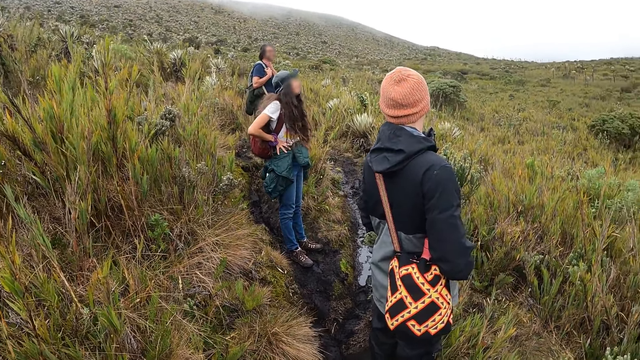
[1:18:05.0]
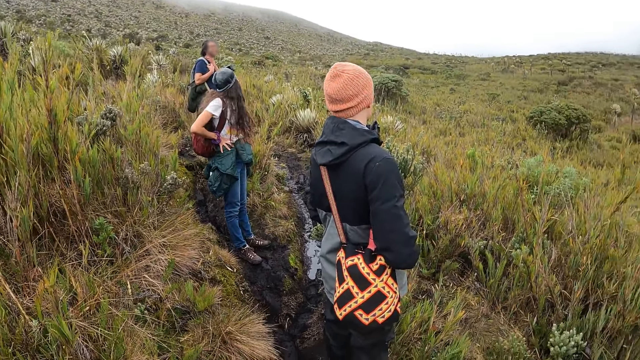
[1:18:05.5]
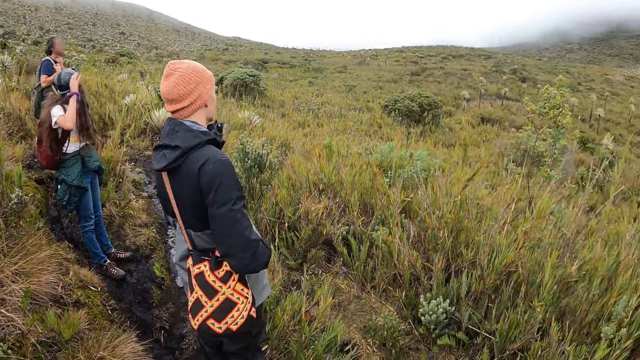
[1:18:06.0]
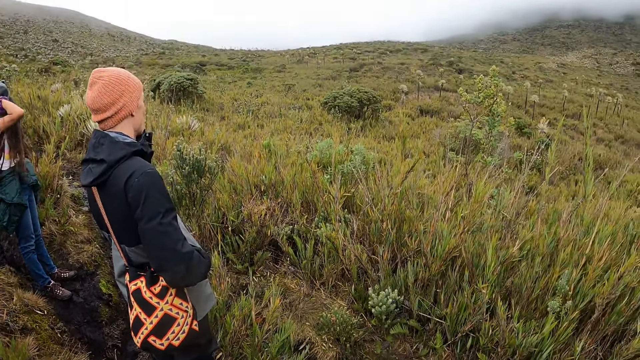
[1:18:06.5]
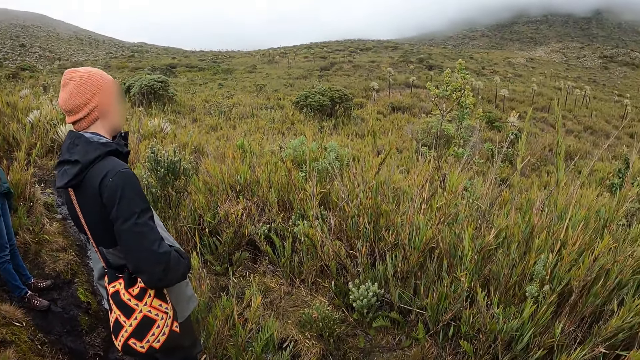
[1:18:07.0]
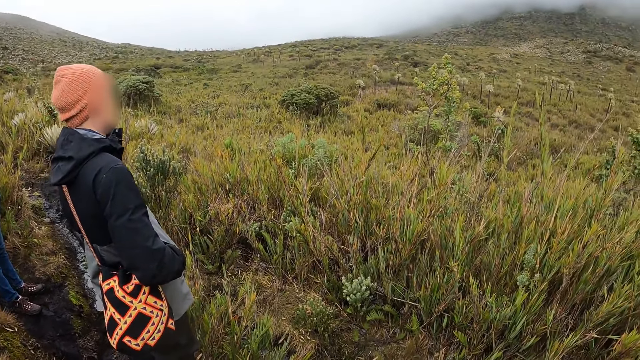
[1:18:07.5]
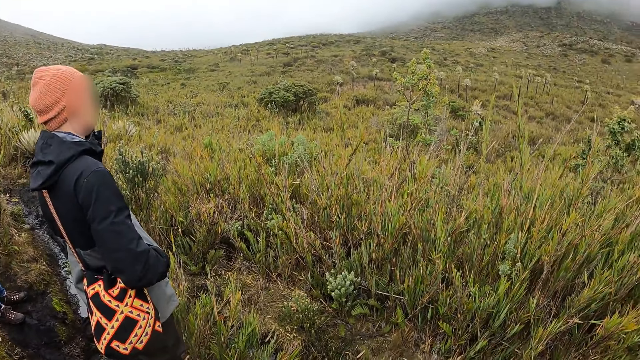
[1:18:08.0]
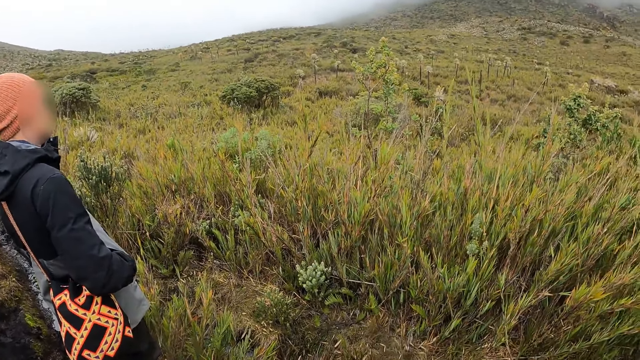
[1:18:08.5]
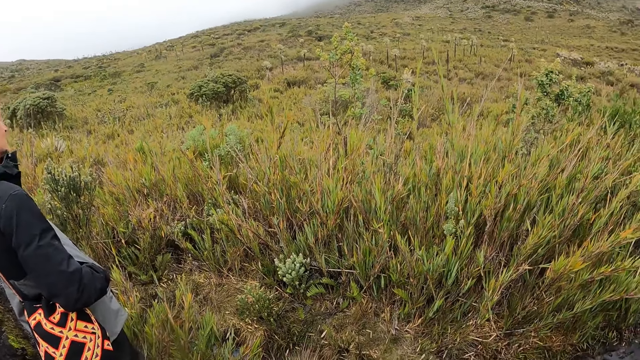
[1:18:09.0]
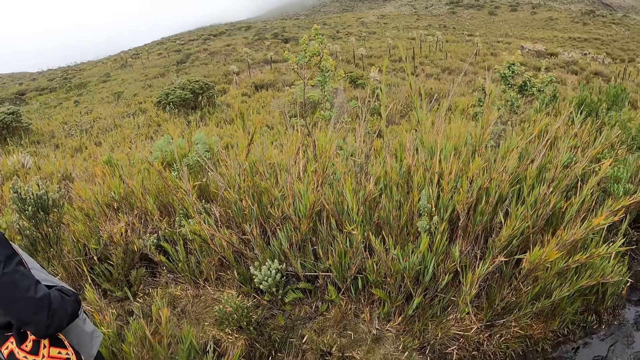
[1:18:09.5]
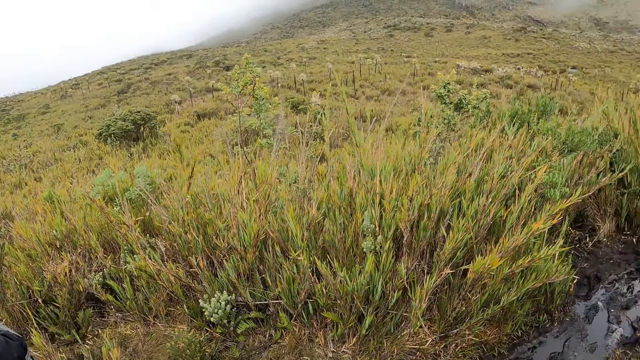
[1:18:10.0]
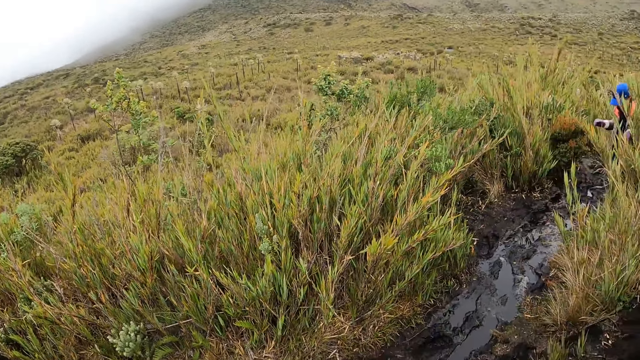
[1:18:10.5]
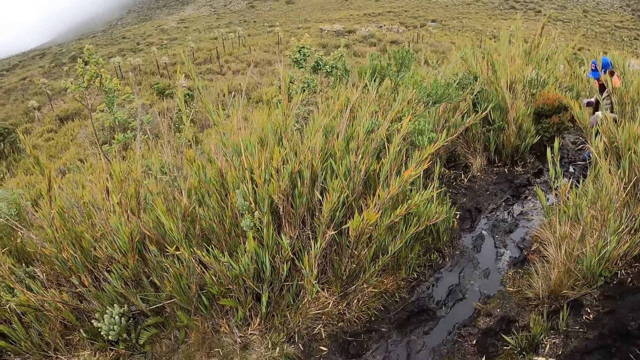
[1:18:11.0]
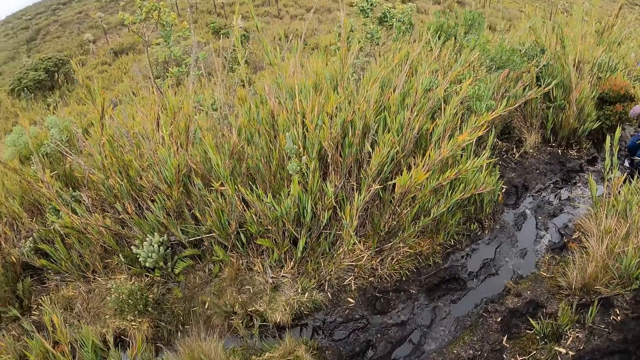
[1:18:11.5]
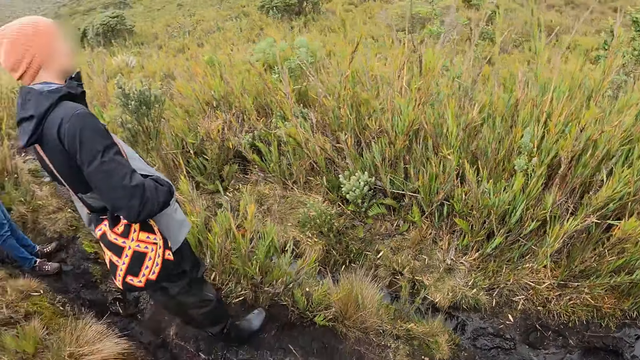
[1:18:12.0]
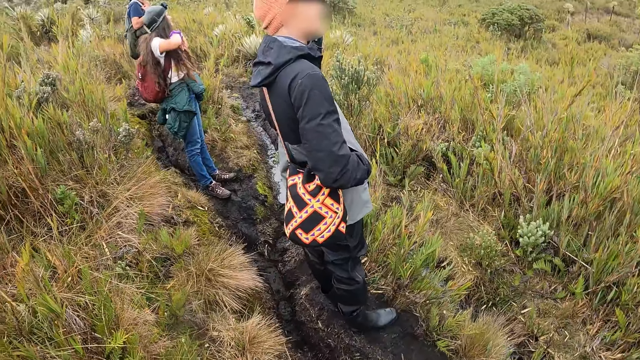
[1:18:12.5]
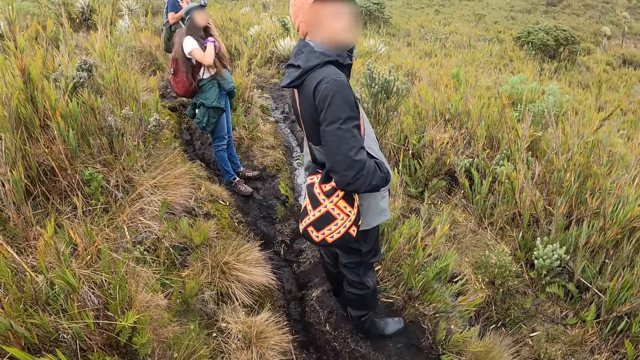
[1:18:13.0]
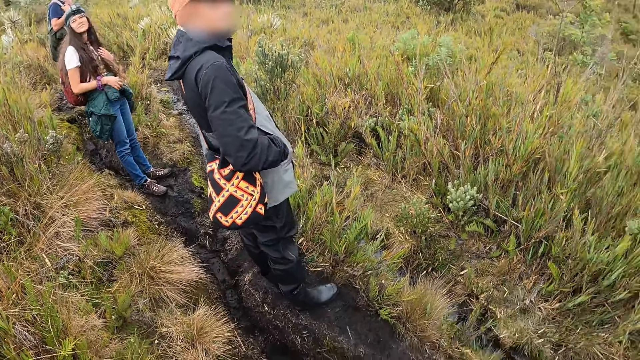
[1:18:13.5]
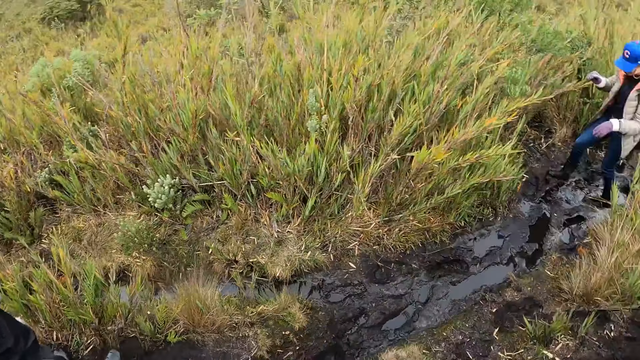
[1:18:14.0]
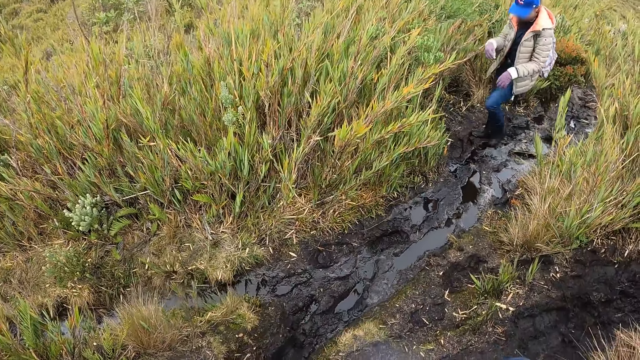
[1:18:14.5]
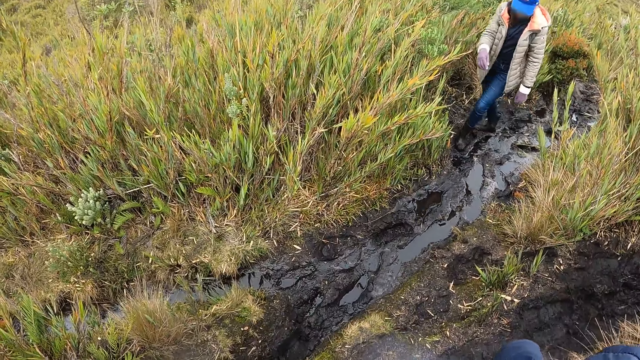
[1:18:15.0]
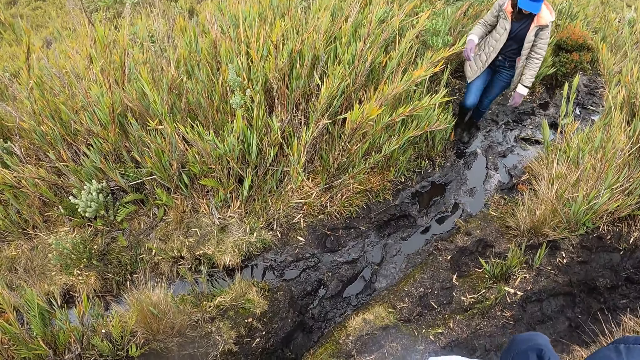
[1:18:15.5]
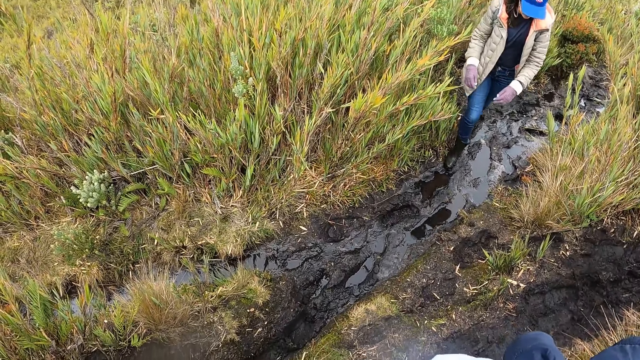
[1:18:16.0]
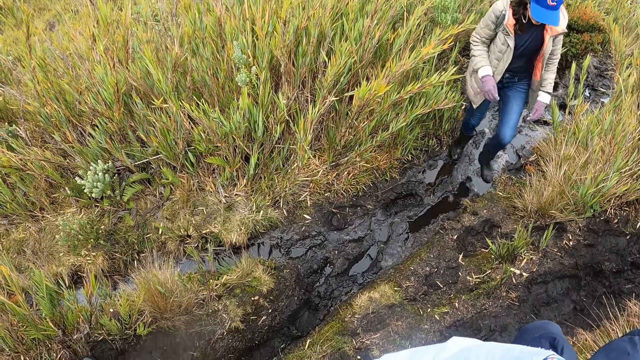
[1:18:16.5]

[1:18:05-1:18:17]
The camera wearer converses with a man. The camera wearer looks around the vegetation.

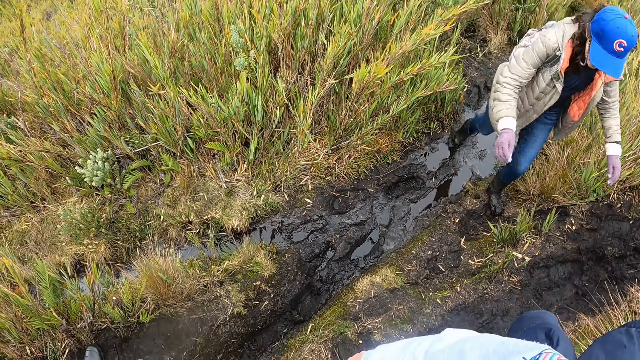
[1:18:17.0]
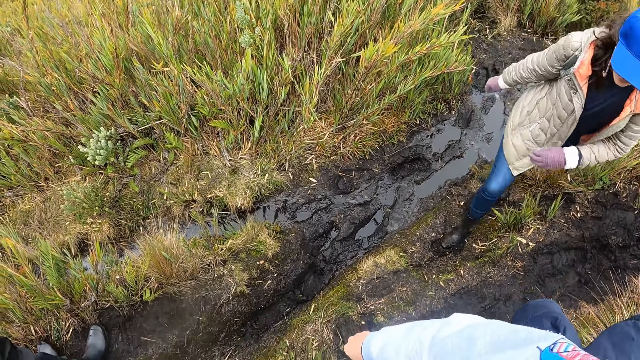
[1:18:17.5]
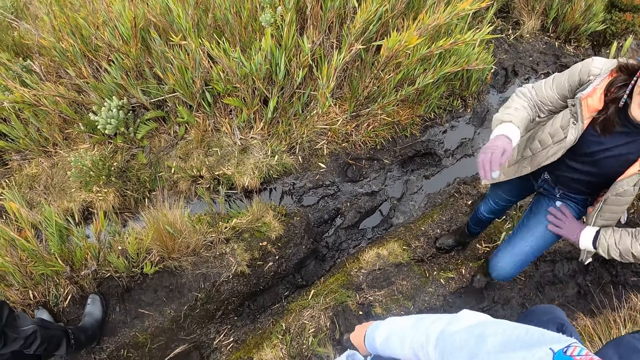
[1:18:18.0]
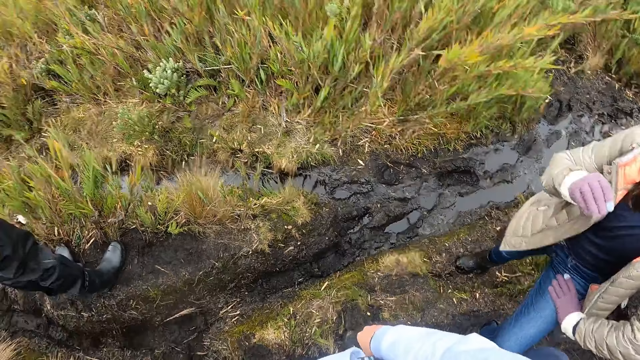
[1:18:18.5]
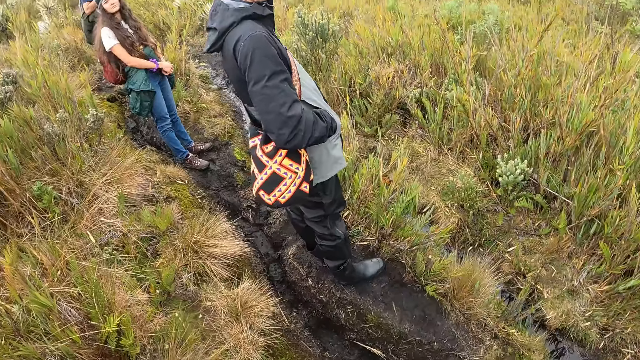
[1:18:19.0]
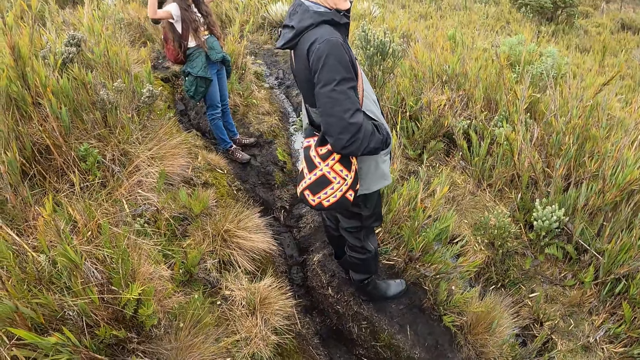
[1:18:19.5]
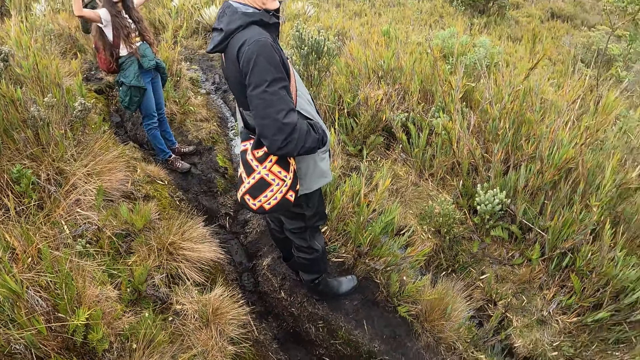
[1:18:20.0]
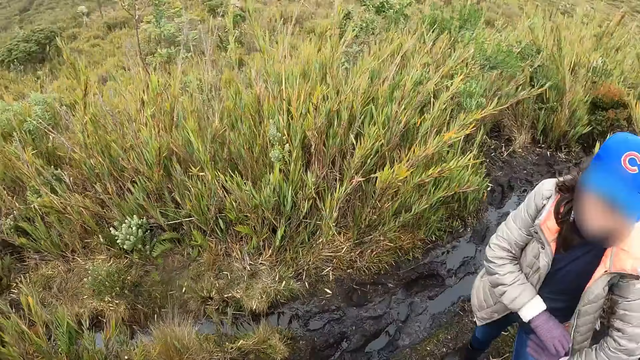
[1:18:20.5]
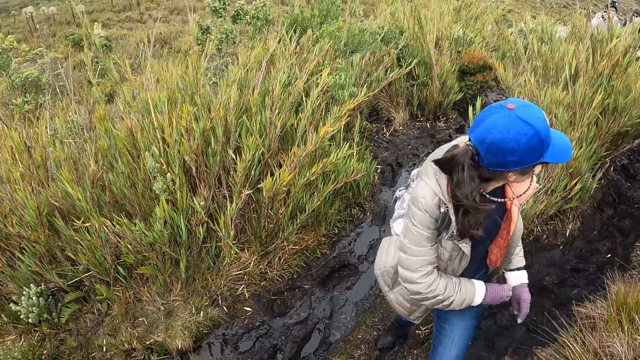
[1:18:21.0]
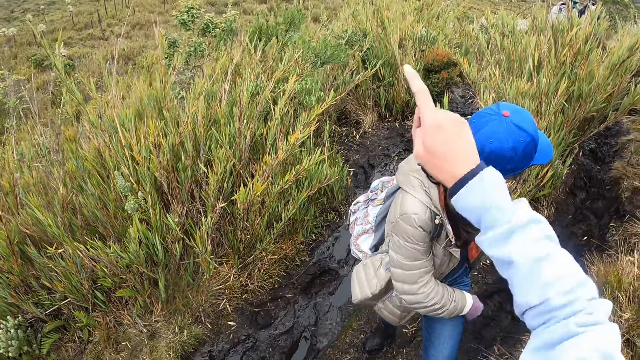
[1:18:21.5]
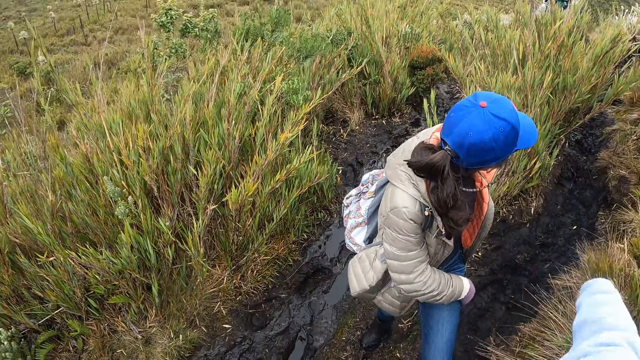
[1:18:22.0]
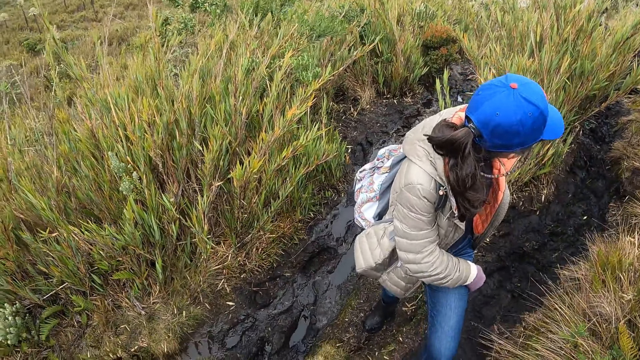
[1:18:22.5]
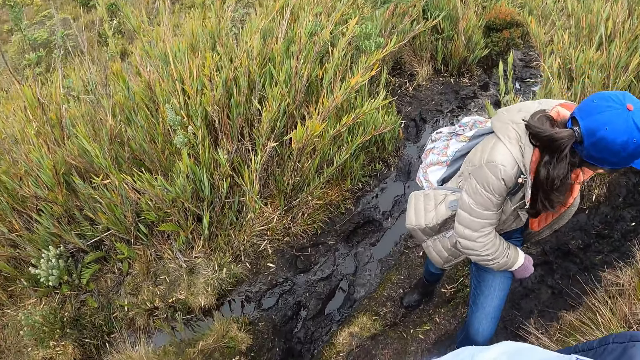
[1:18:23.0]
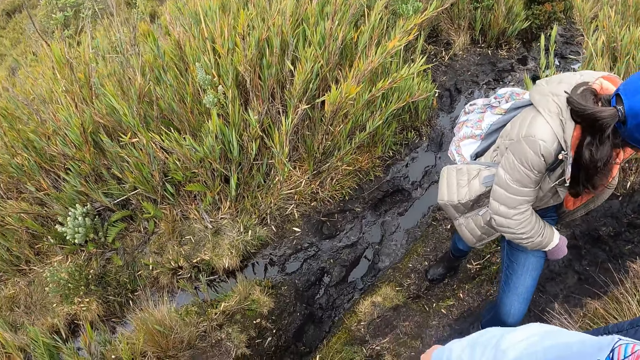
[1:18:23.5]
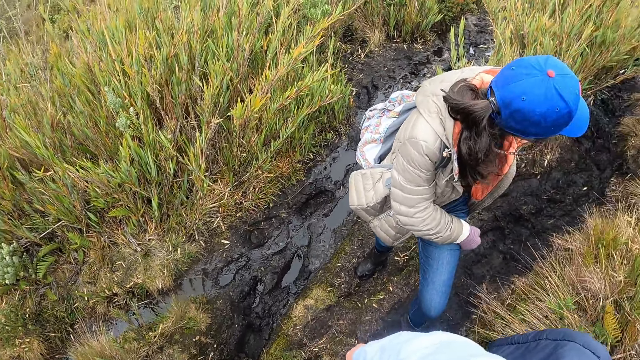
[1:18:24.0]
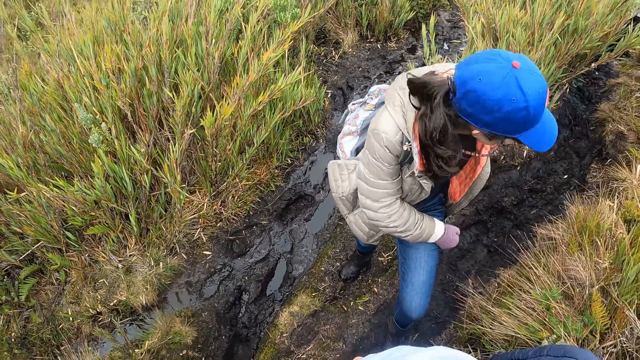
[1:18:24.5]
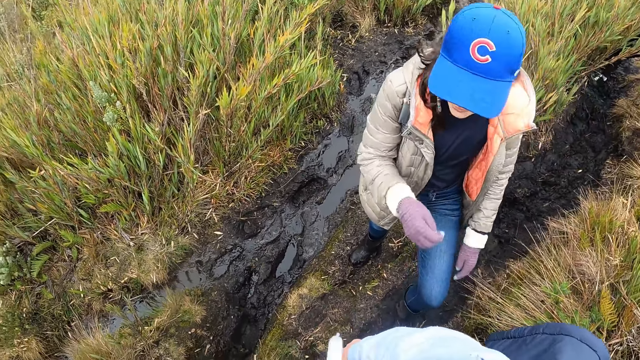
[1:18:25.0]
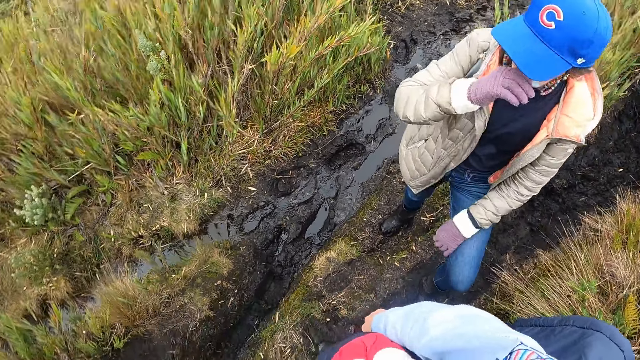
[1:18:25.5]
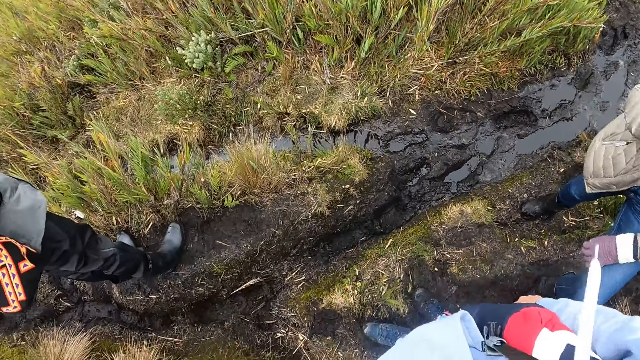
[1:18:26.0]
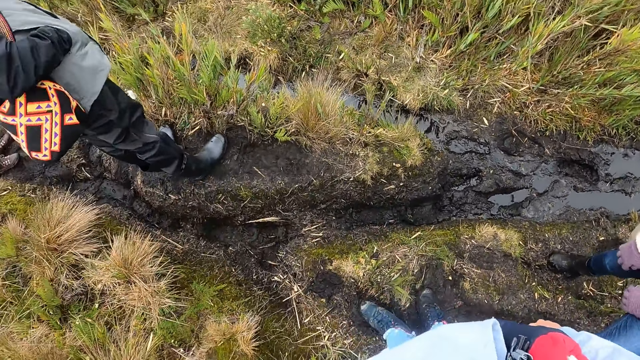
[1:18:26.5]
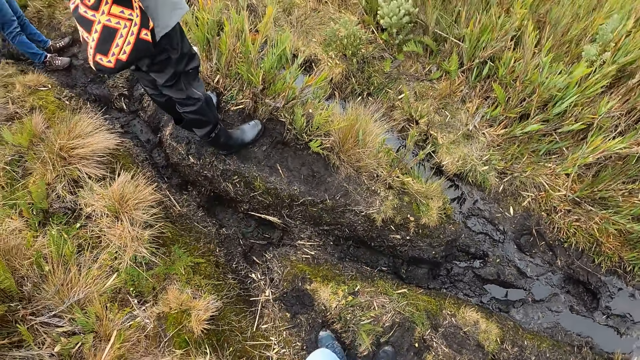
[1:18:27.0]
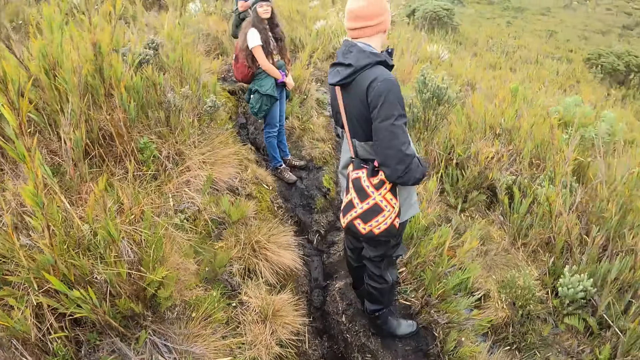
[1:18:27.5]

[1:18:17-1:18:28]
The camera wearer converses with a woman. She points her right hand in a direction.
